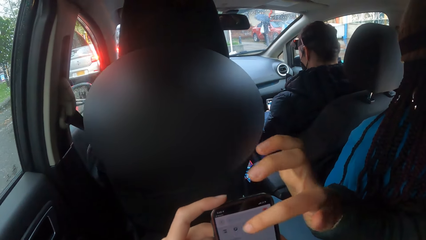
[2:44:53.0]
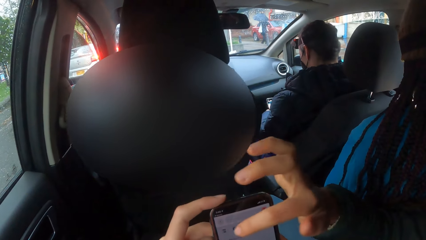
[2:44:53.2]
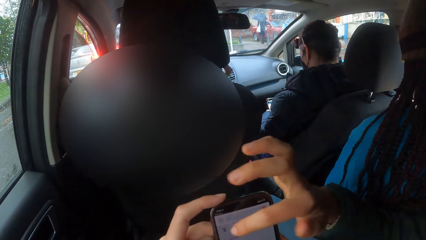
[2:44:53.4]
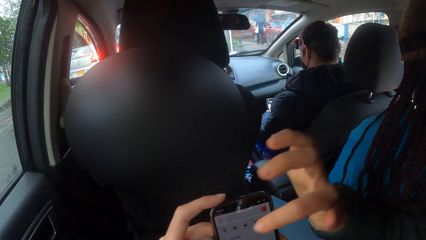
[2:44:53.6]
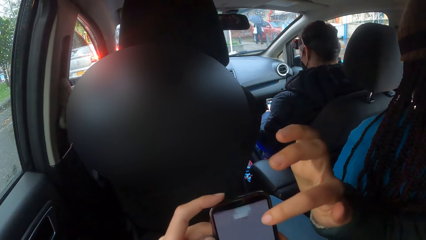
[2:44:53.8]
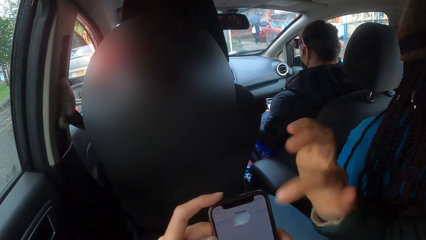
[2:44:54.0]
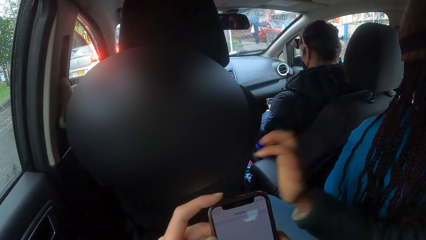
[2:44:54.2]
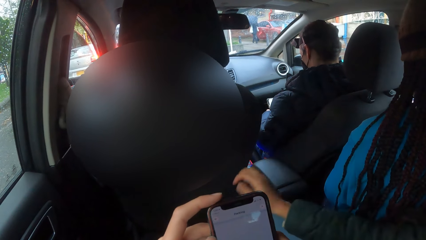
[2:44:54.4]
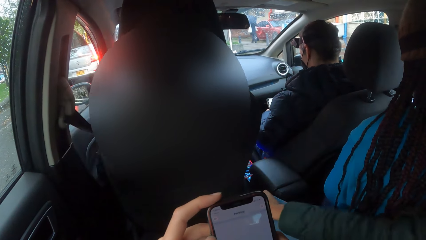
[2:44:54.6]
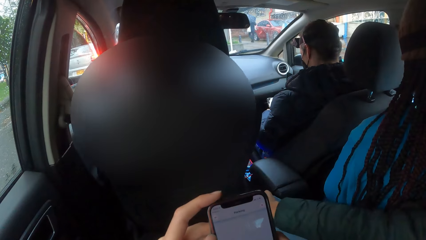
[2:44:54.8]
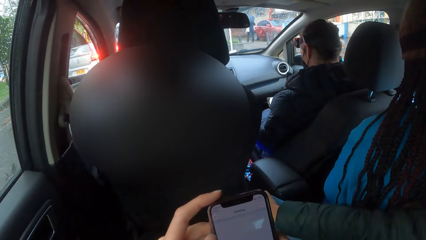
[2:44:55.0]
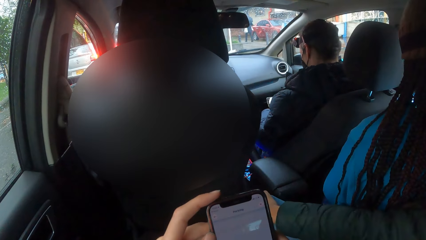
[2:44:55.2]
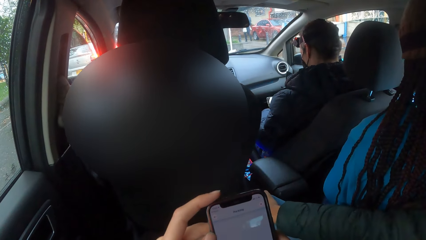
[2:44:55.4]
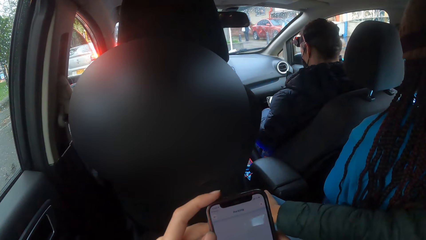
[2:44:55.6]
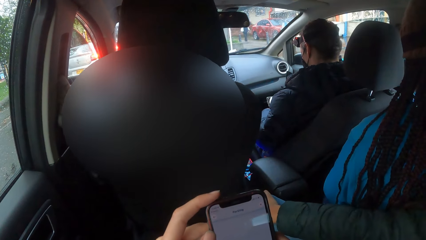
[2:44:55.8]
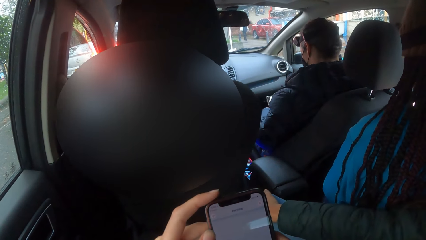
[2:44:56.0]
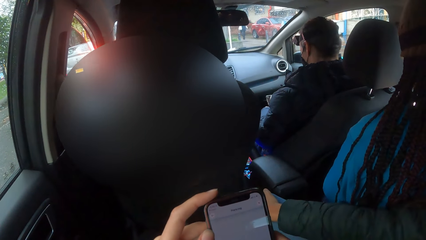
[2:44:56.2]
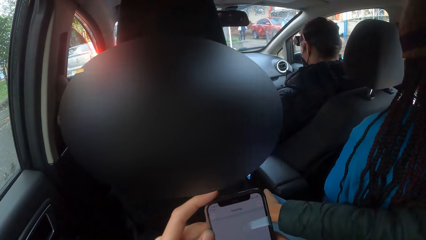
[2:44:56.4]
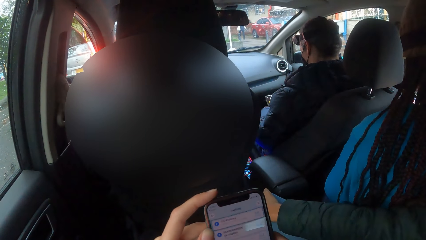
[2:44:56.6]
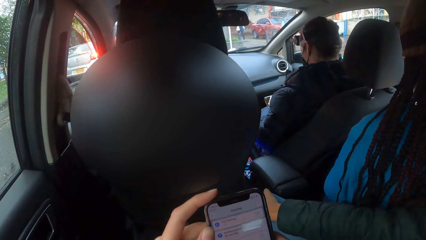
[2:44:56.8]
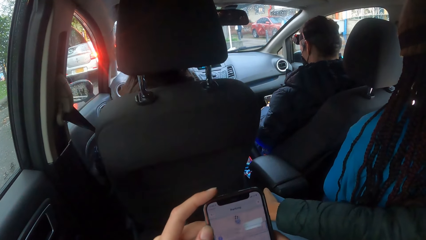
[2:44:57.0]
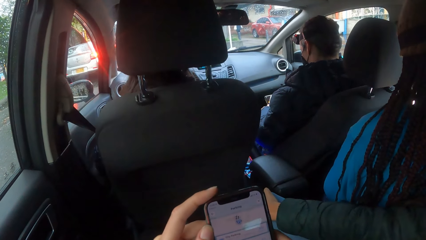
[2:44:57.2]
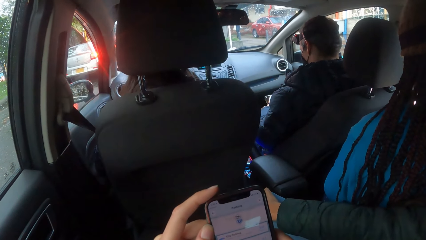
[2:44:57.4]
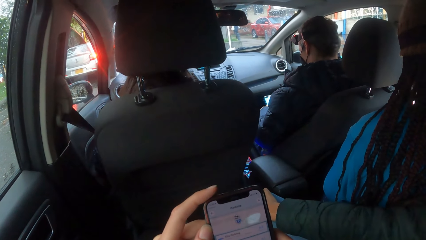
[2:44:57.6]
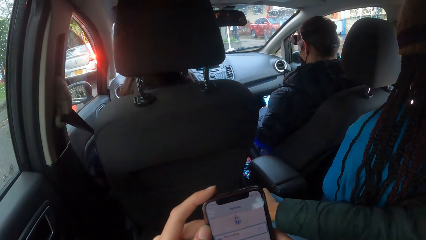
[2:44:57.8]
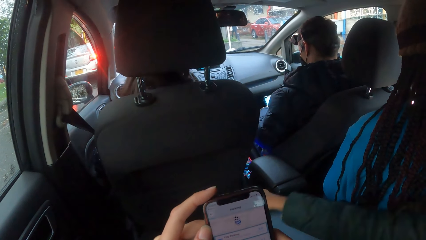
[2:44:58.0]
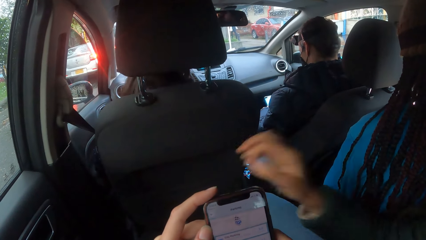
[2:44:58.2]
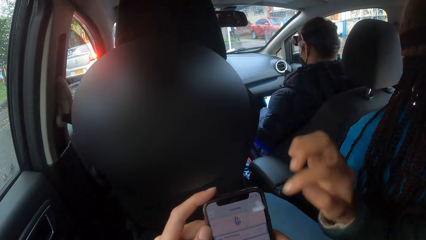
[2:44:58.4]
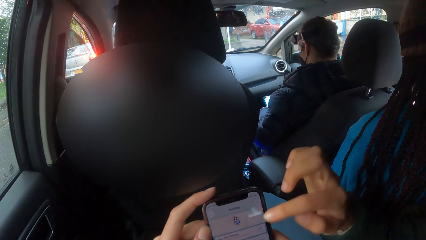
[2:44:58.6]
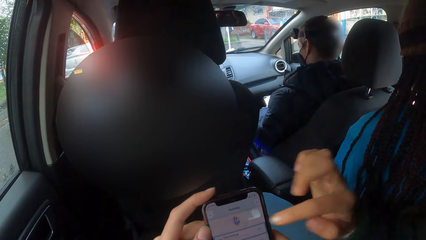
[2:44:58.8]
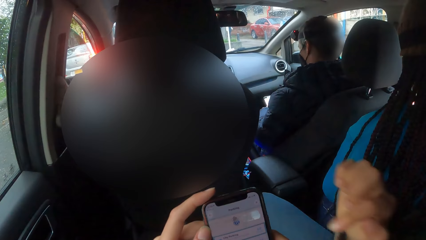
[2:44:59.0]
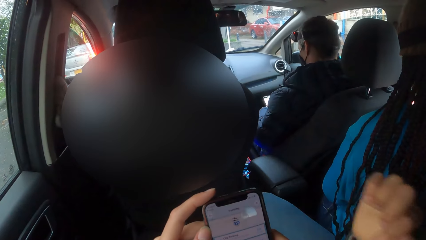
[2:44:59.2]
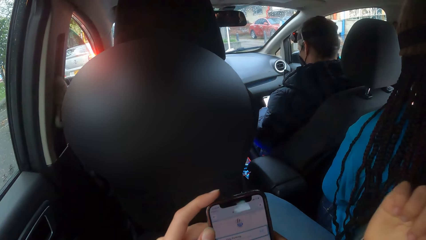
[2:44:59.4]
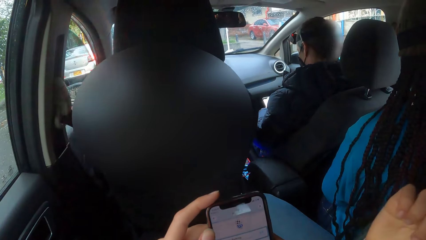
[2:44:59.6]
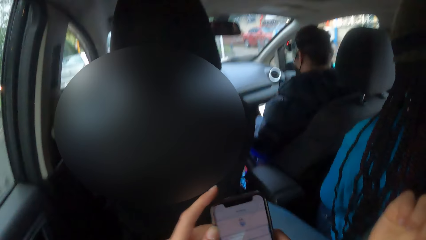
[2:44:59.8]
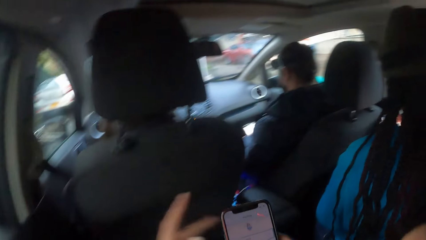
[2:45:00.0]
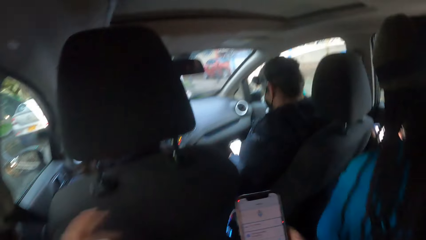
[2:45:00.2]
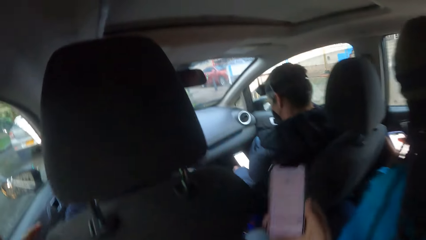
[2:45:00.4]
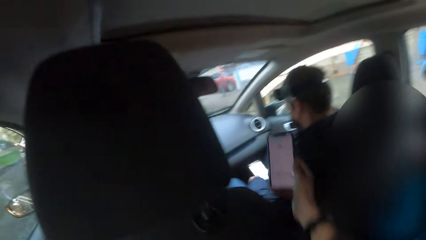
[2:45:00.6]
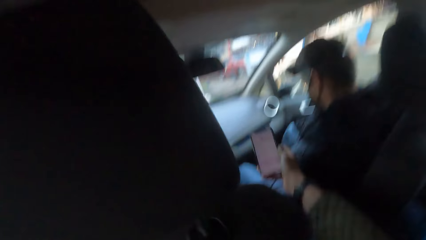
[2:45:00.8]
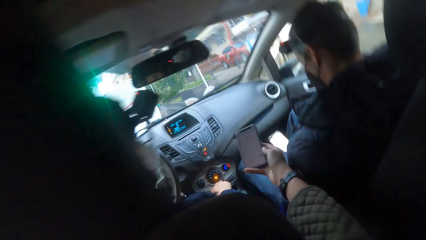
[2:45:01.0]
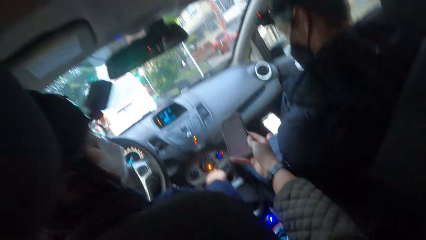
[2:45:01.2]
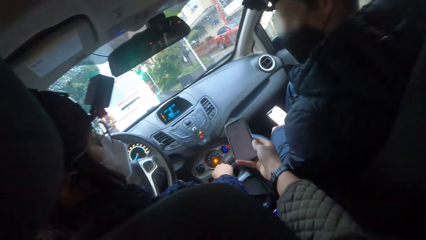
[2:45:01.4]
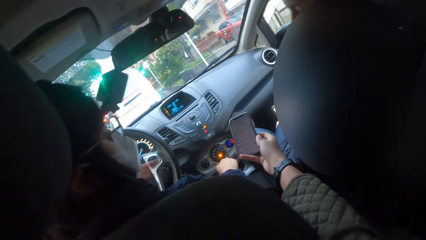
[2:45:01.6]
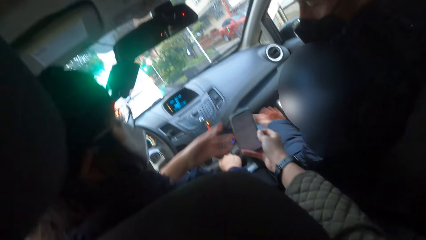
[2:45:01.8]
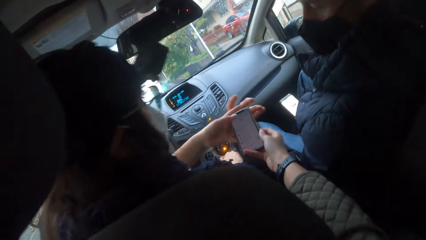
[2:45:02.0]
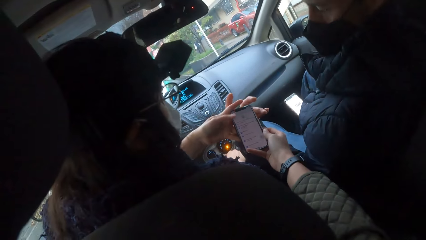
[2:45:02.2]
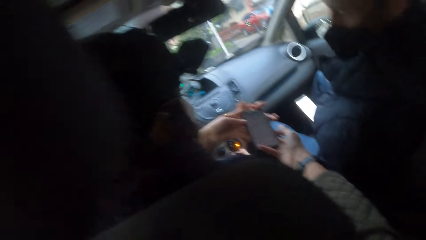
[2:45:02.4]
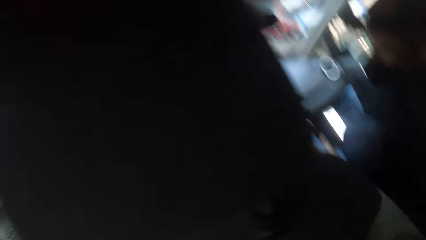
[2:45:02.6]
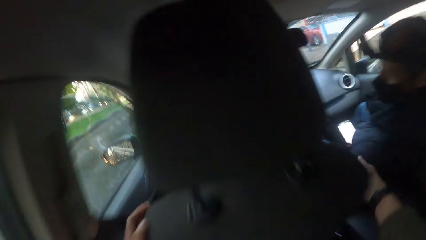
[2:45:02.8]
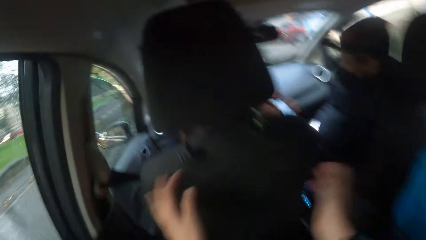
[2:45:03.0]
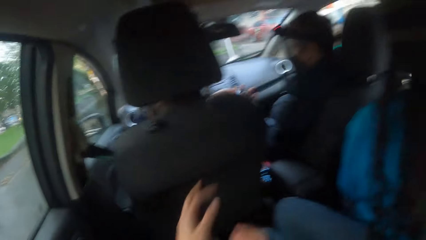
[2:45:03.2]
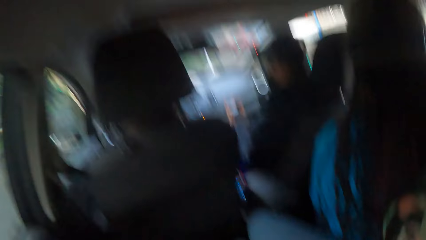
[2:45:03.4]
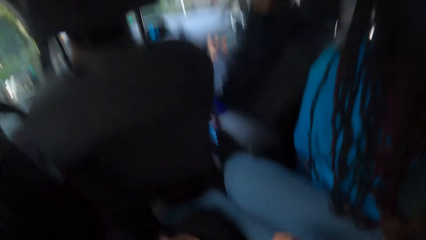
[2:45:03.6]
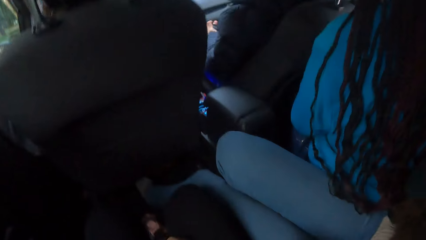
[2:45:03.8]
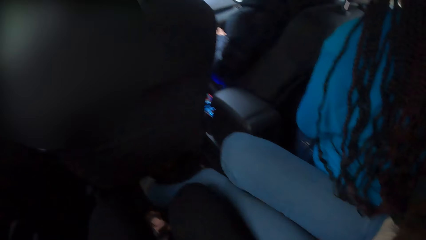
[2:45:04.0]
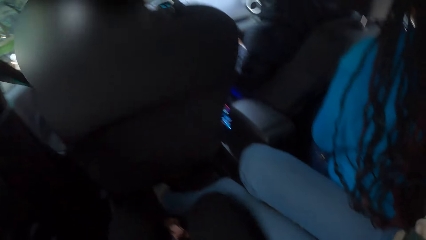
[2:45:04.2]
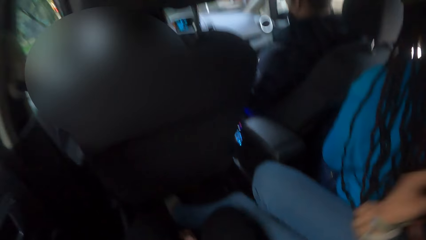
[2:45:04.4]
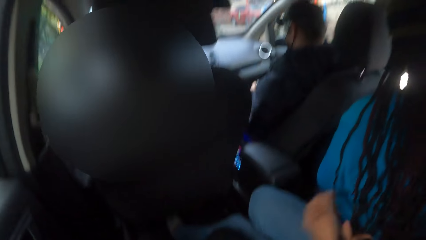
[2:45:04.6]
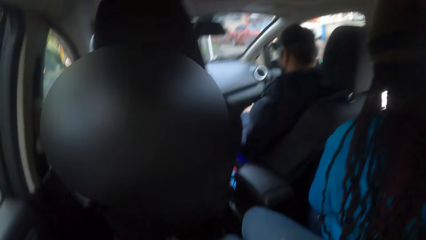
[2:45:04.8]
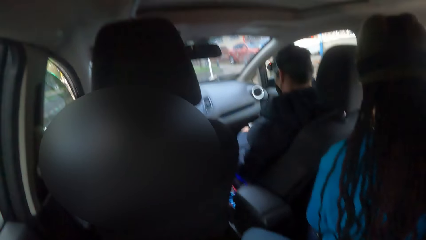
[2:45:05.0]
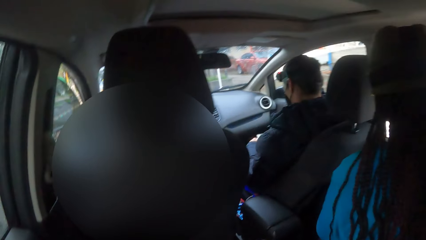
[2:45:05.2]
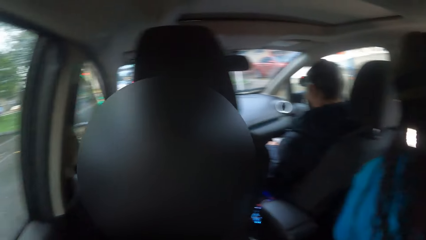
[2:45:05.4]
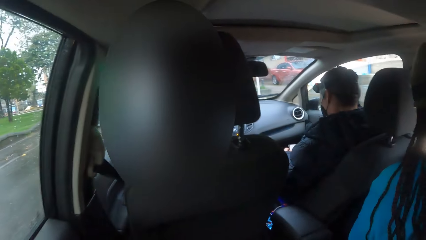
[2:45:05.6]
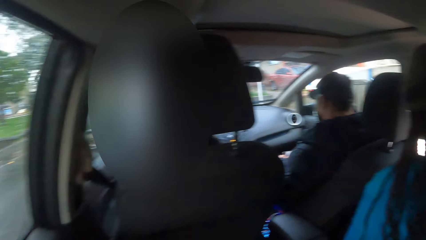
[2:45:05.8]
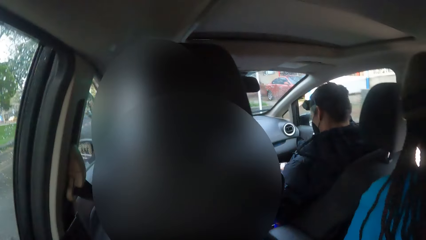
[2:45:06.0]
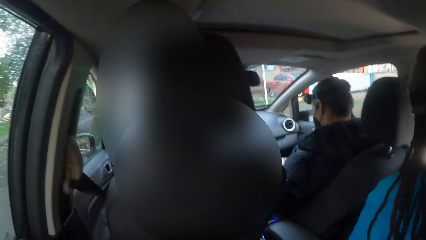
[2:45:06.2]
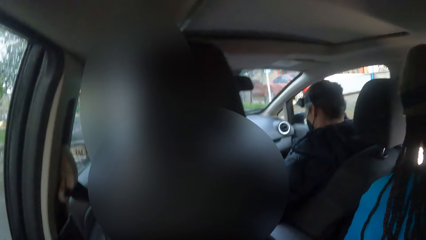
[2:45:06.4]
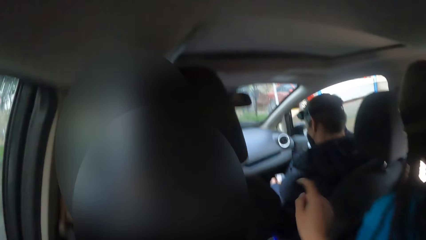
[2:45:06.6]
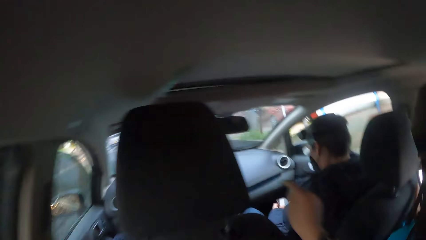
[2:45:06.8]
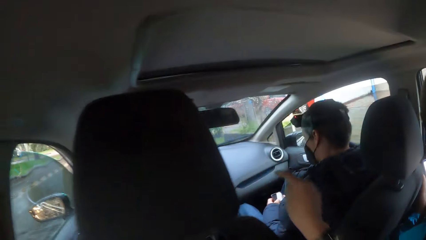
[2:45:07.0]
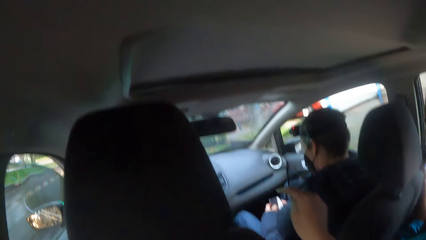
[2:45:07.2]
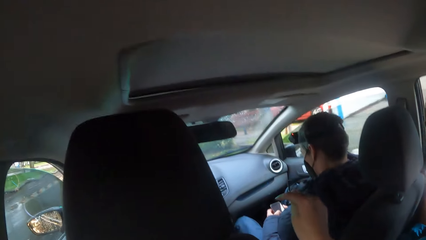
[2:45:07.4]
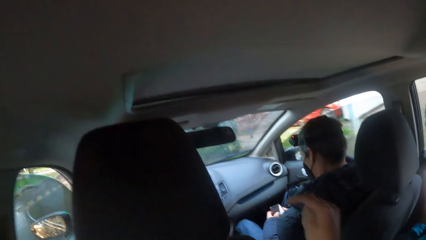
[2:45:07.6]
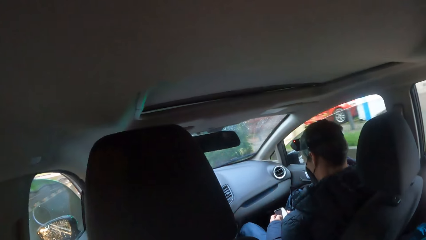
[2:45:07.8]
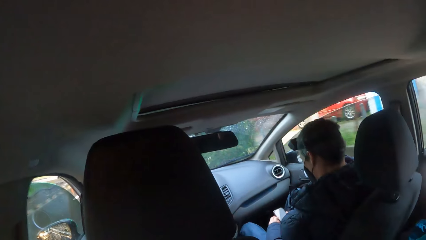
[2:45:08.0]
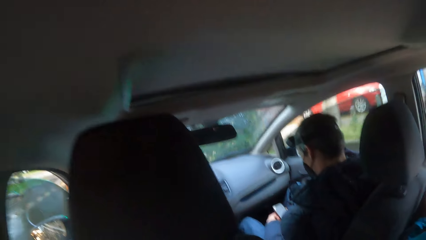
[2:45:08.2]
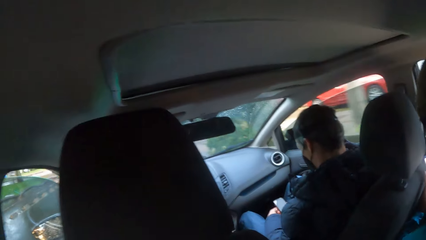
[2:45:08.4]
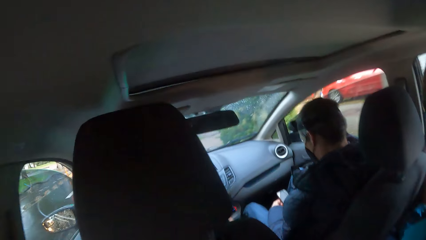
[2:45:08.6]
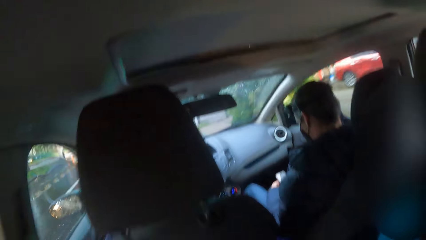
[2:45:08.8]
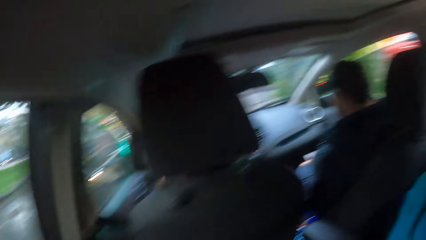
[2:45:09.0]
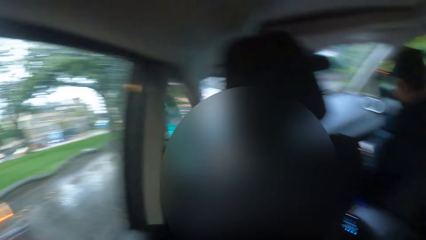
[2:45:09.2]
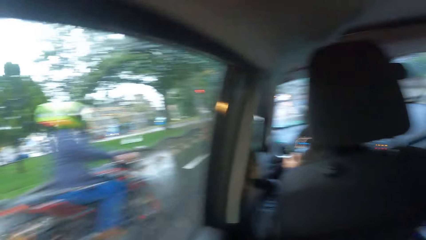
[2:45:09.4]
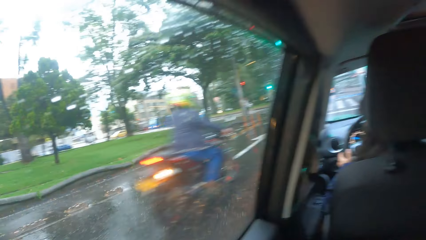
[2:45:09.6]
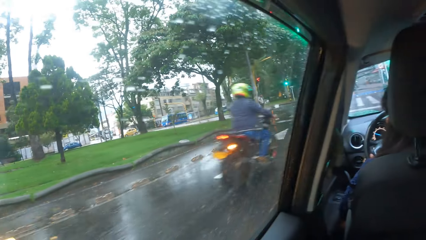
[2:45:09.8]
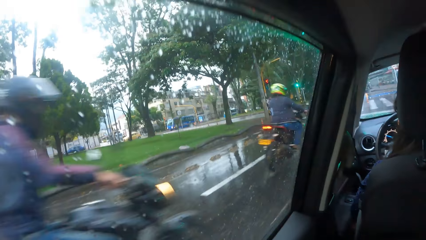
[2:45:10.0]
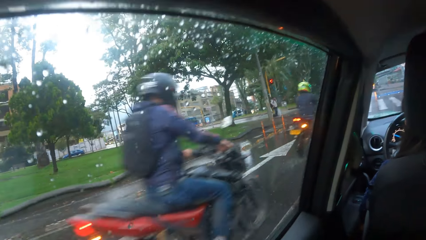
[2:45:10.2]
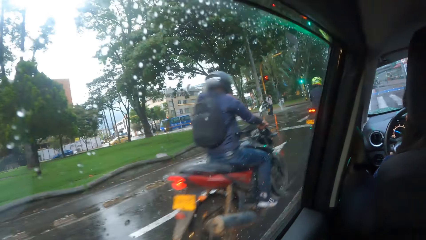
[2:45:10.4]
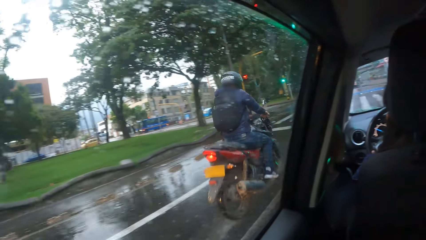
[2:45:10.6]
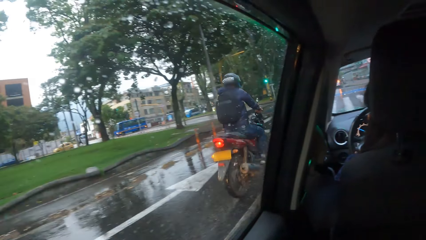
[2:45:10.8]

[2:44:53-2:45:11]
A woman operates the phone in the camera wearer's hands with her right hand. She gestures at the phone in the camera wearer's hands with her right hand. Another woman holds the phone in the camera wearer's right hand. A man collects the phone in the camera wearer's right hand. The first woman drops both hands to her legs. The man operates the phone with both hands. The camera wearer gestures with his right hand. He interacts with the man.
